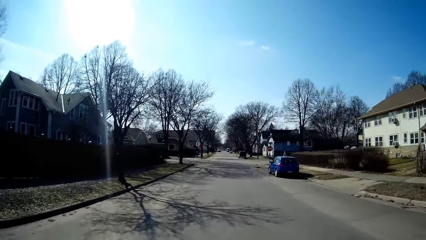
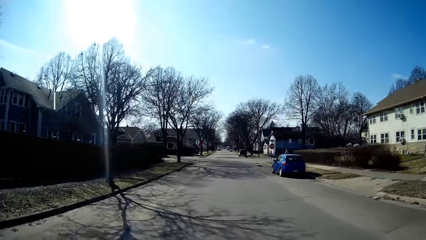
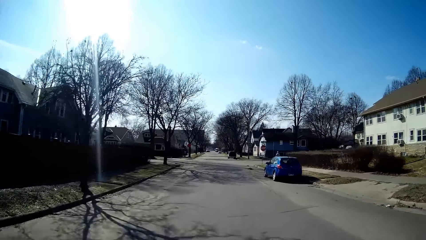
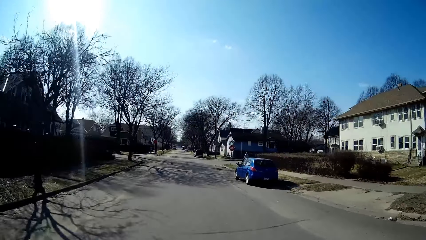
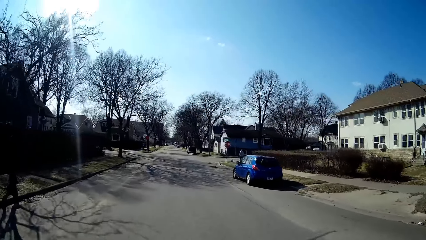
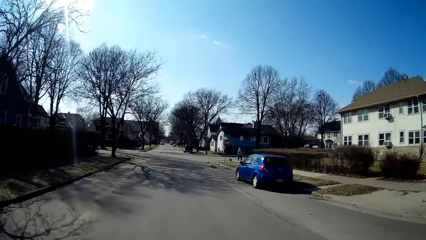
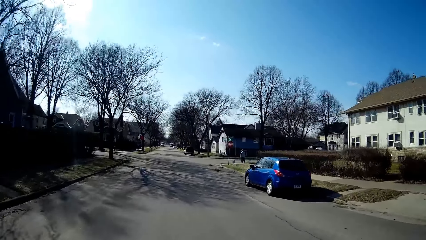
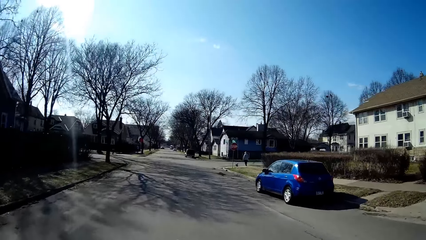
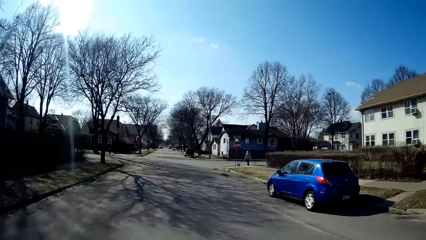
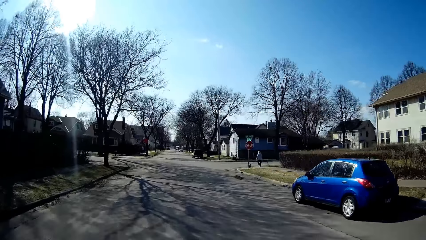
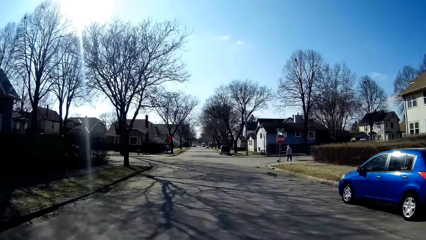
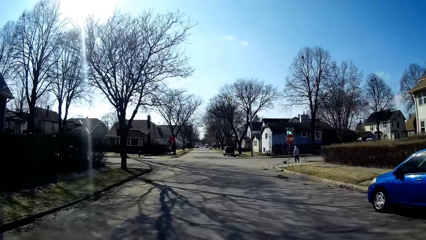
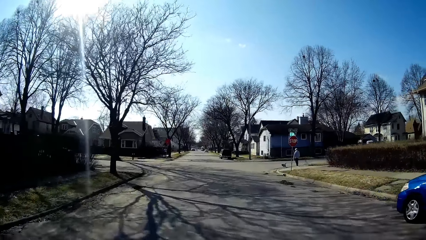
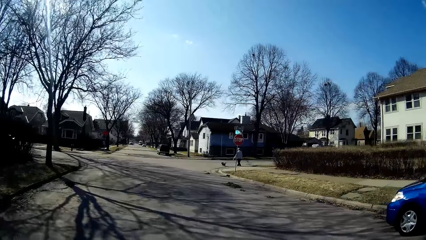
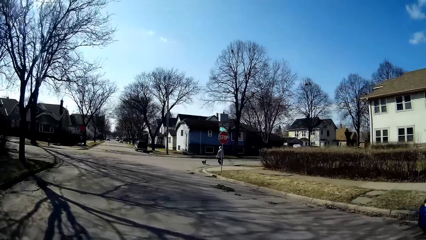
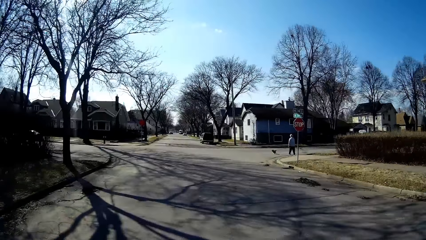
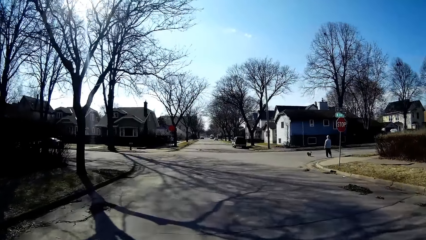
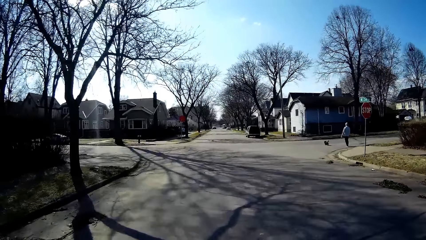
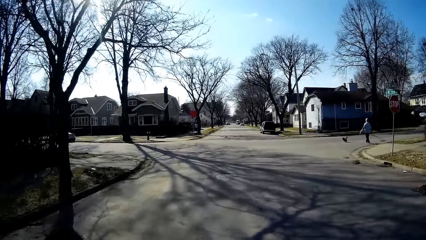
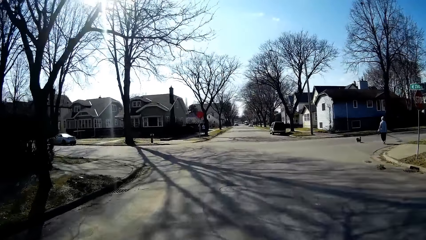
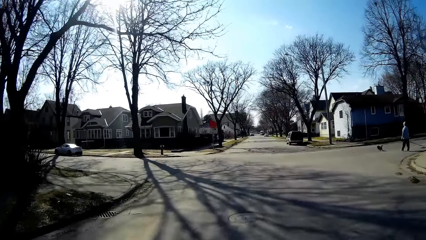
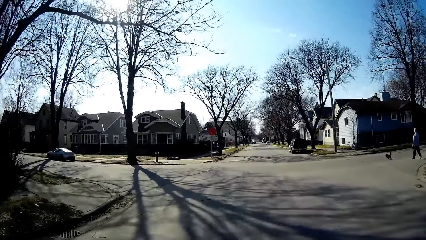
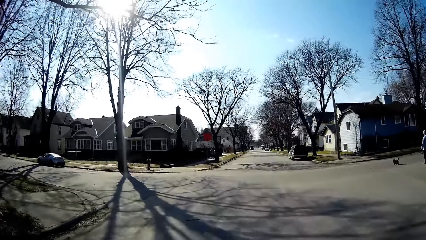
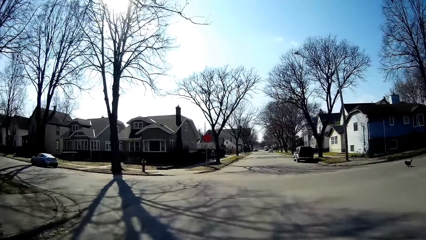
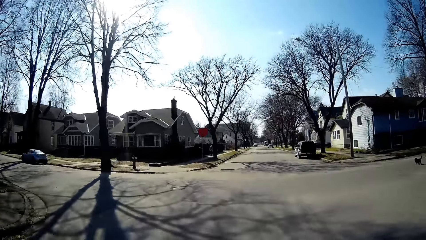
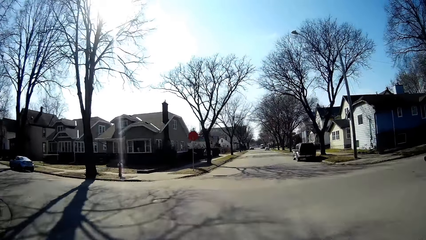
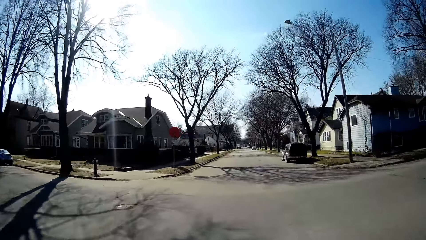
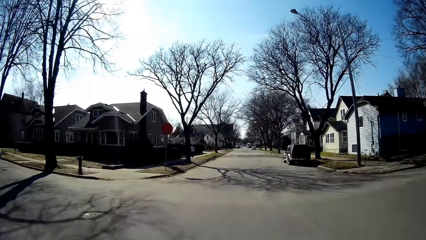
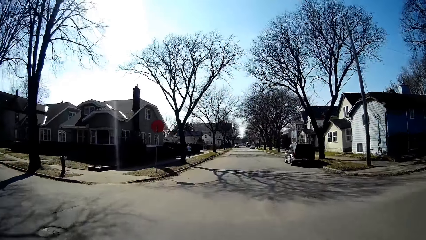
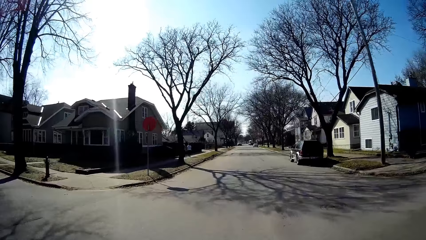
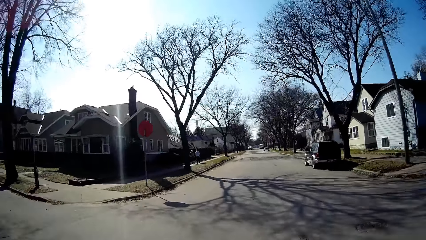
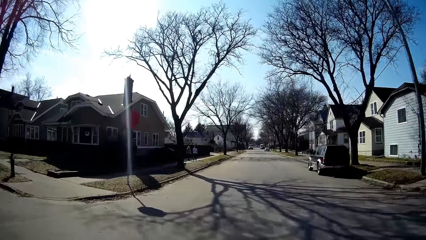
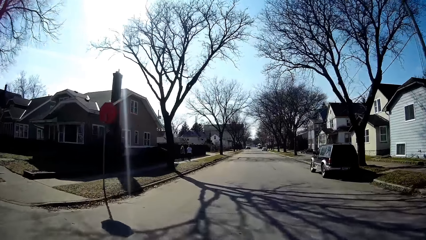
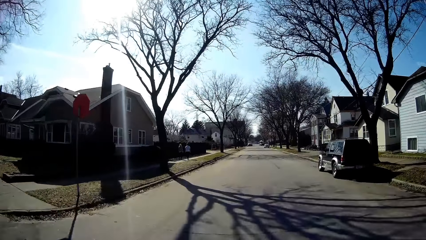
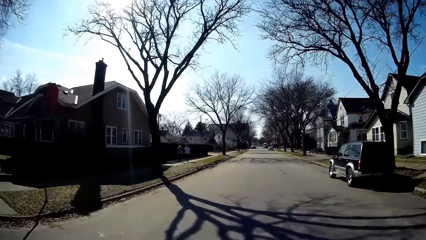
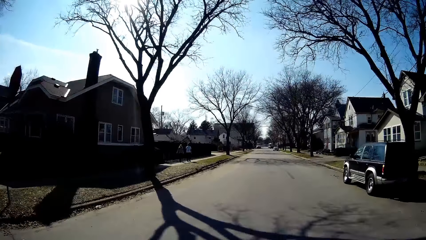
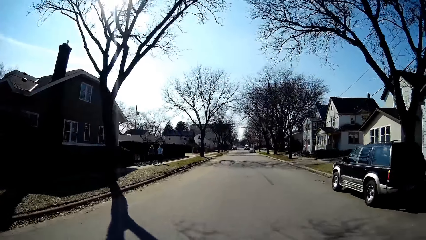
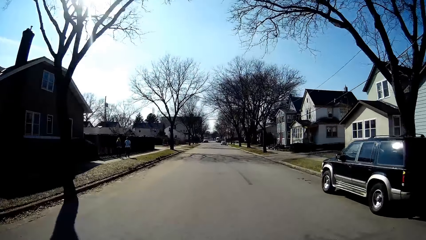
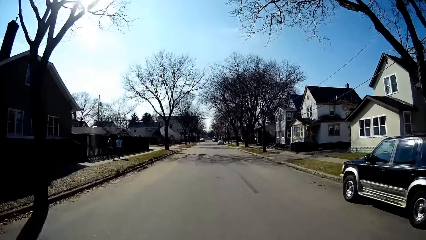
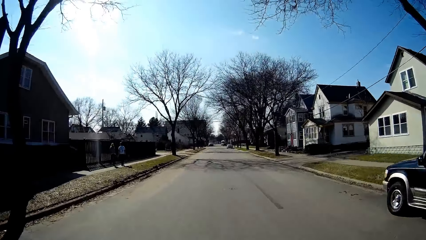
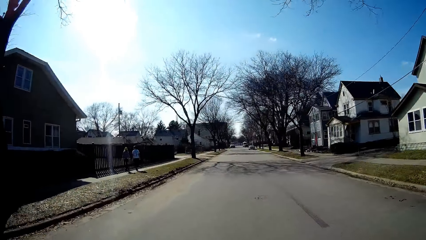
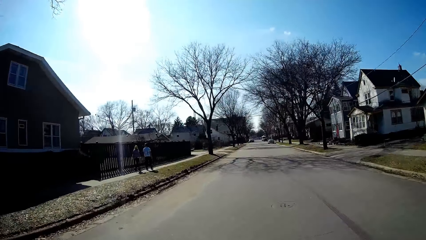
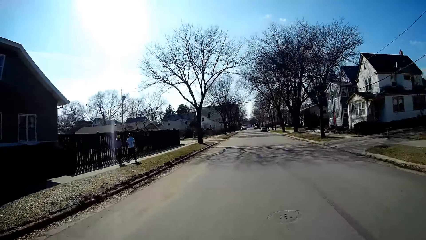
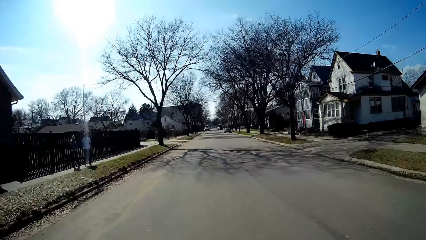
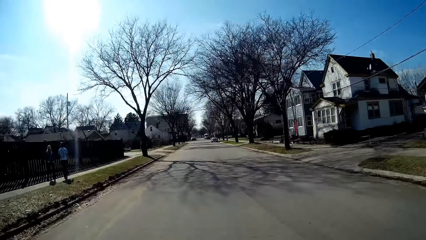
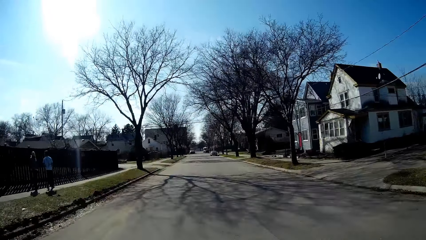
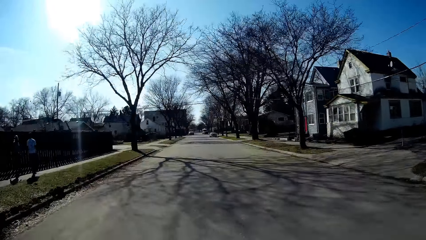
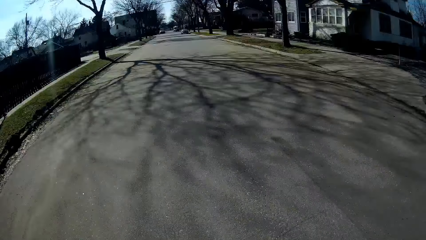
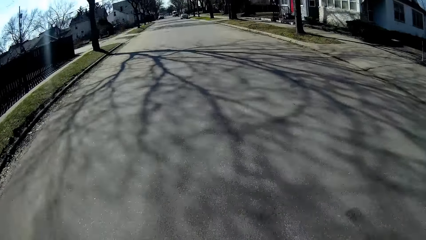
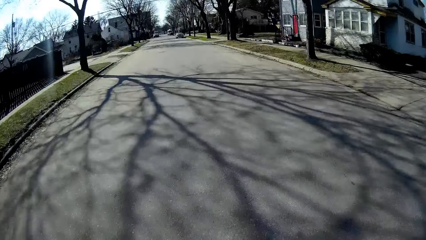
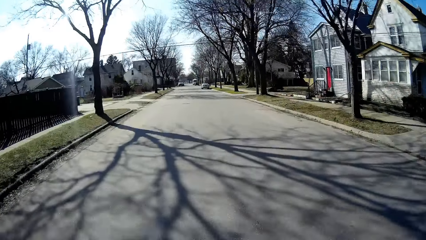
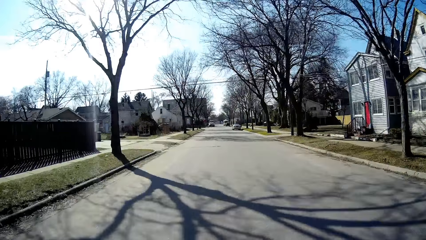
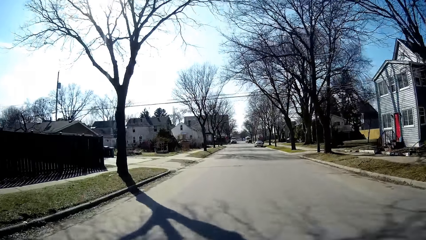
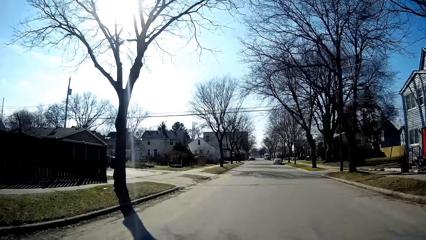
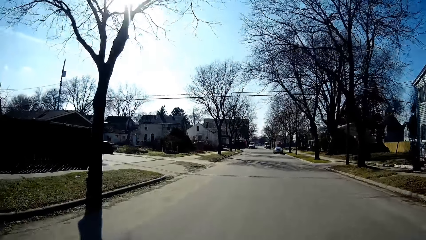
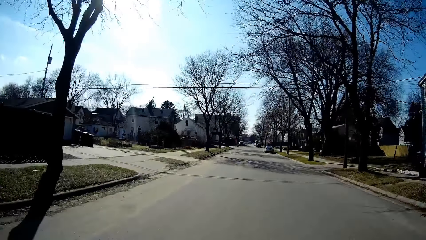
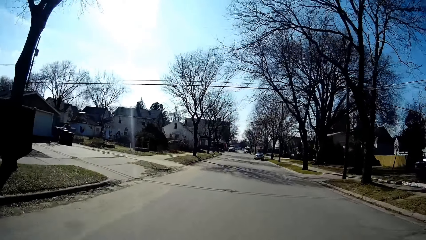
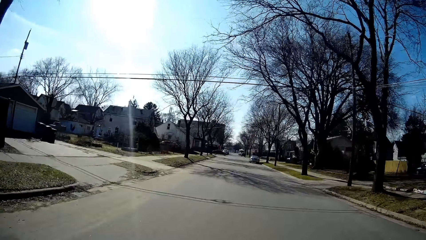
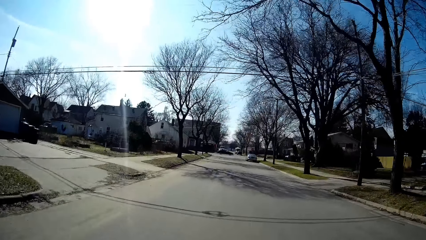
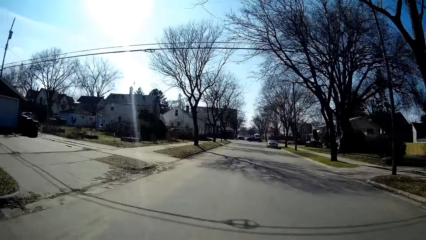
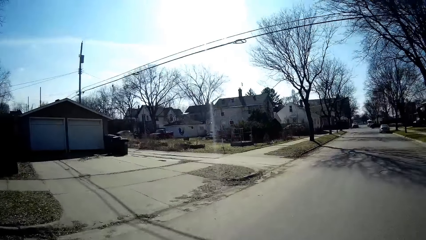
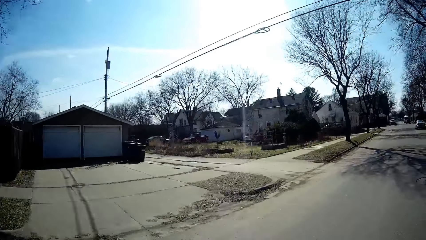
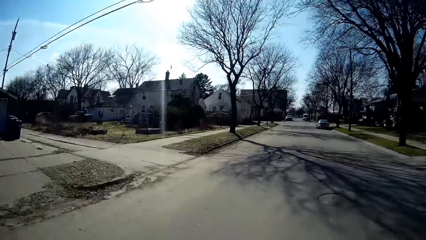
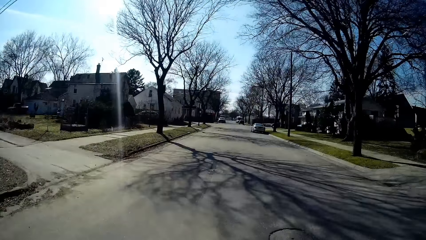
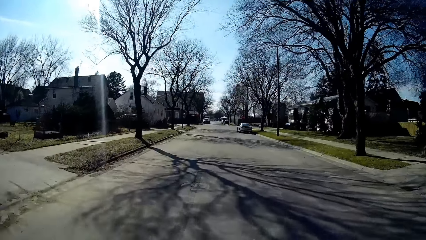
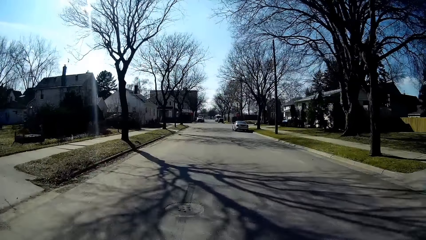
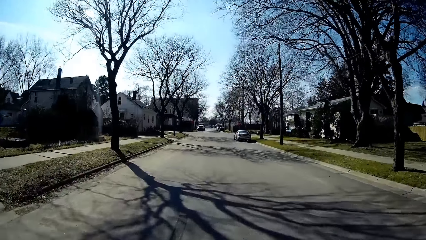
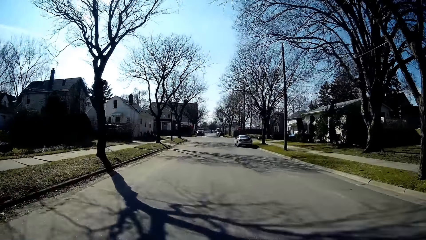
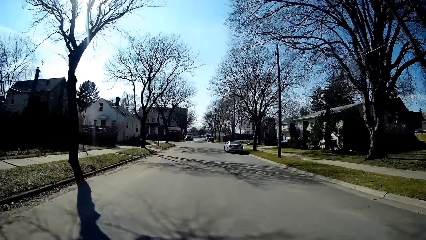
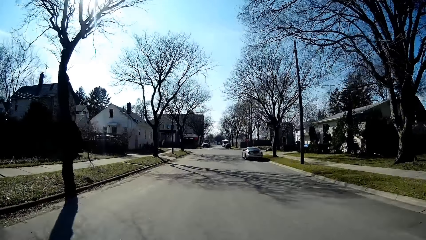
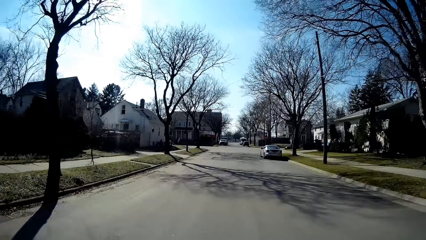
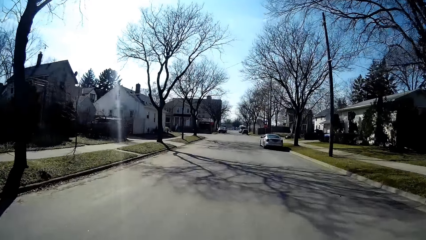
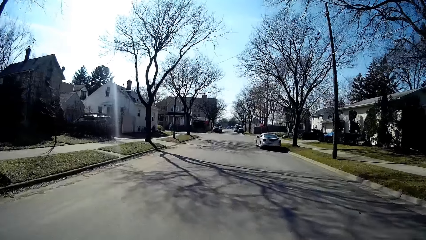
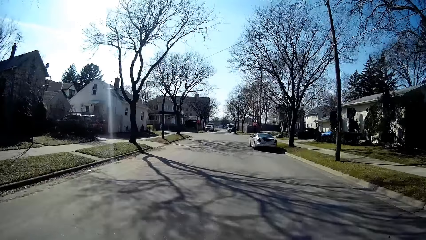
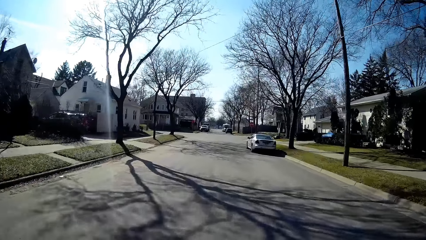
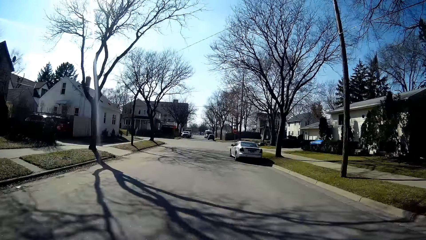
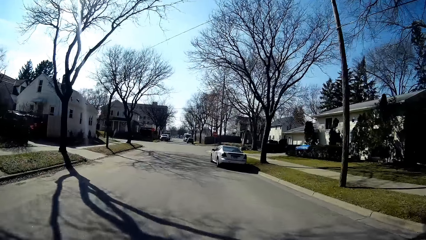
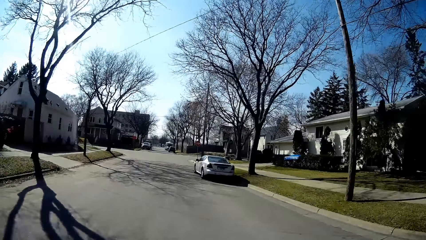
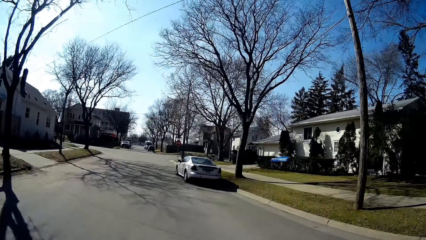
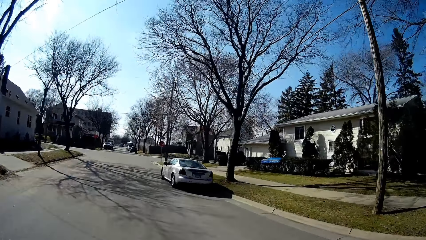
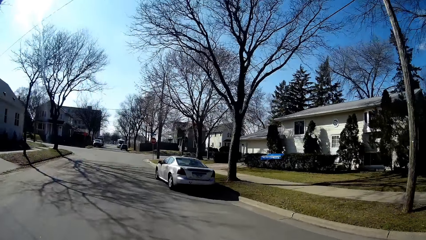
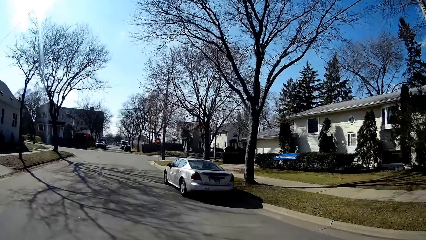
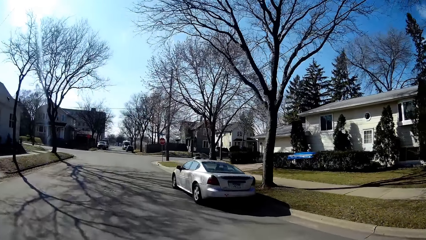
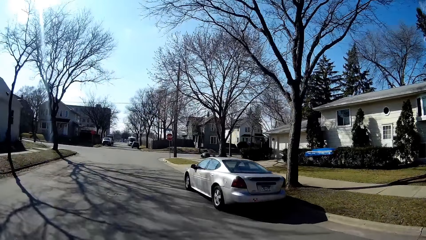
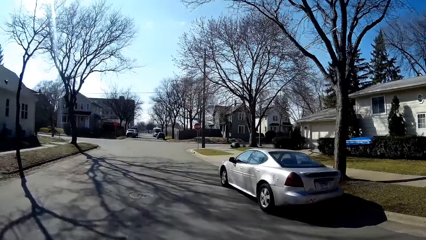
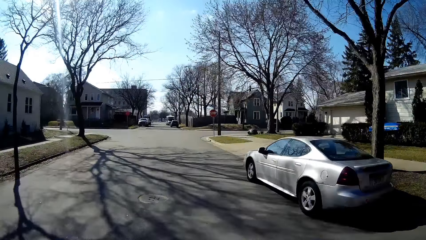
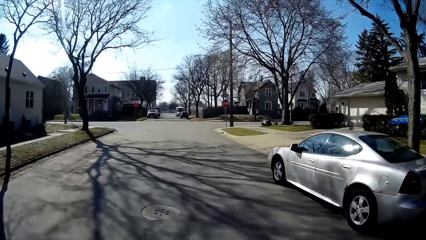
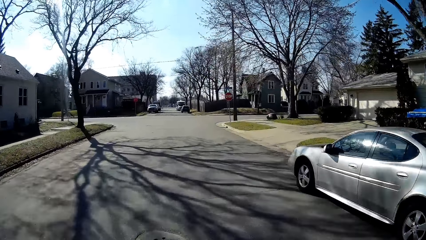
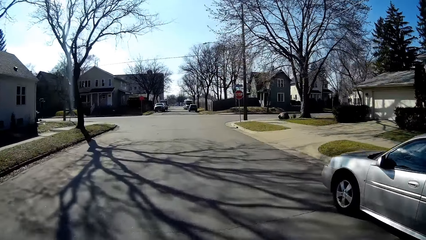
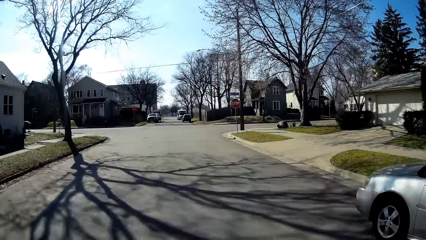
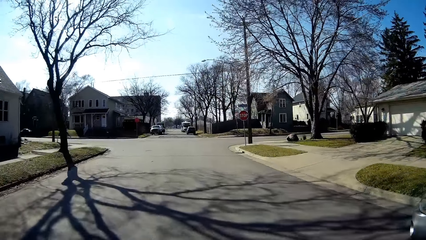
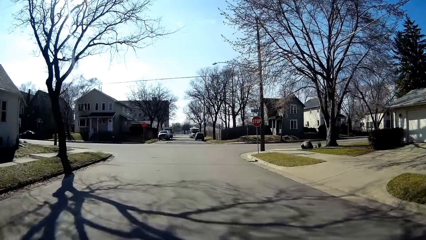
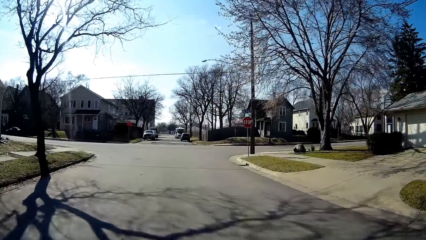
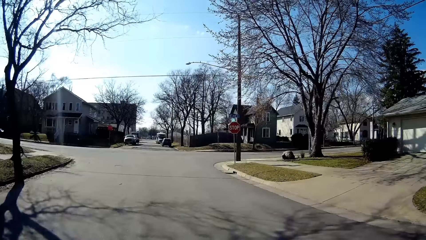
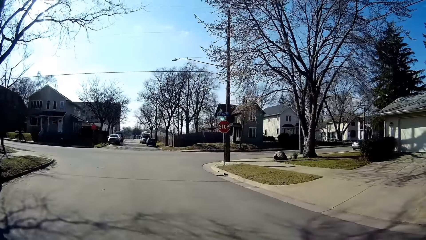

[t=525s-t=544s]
The camera wearer and others ride the bicycle.
